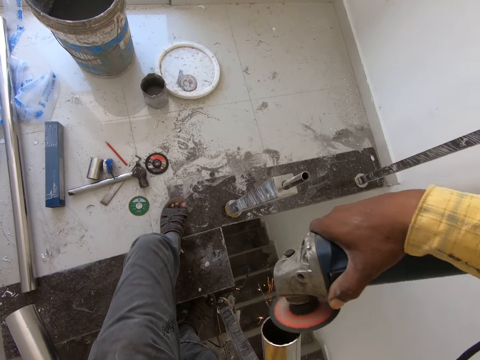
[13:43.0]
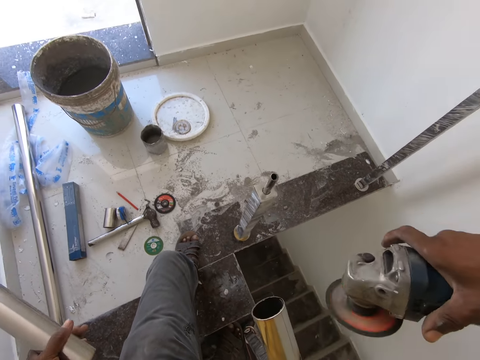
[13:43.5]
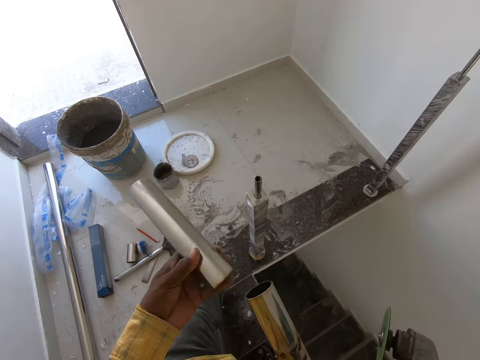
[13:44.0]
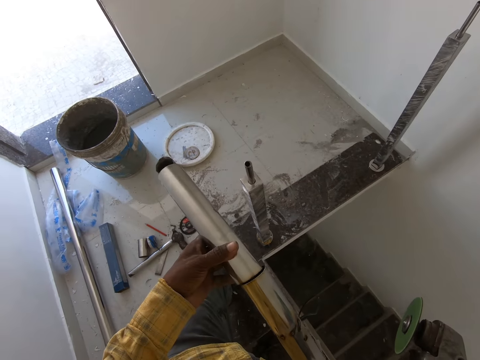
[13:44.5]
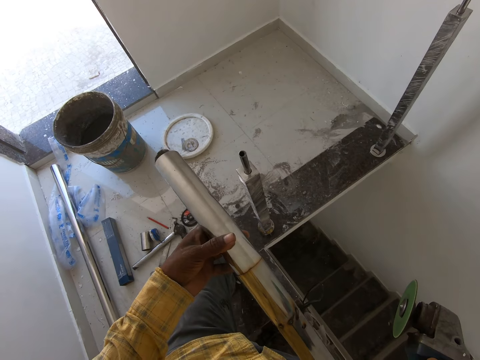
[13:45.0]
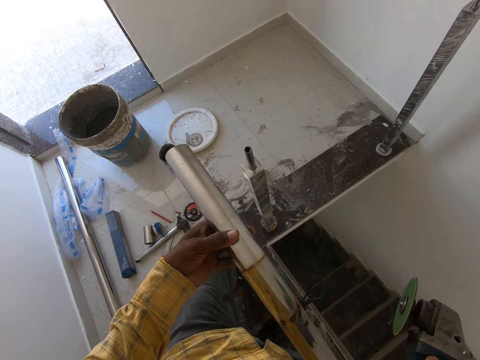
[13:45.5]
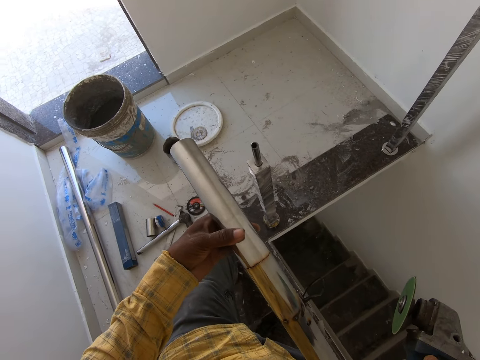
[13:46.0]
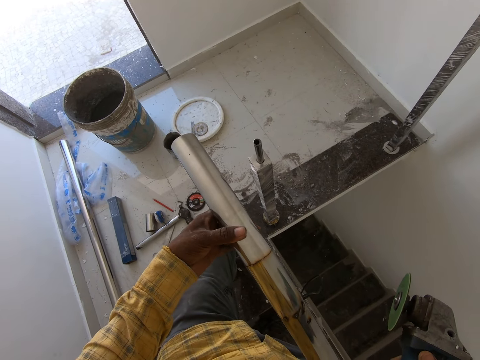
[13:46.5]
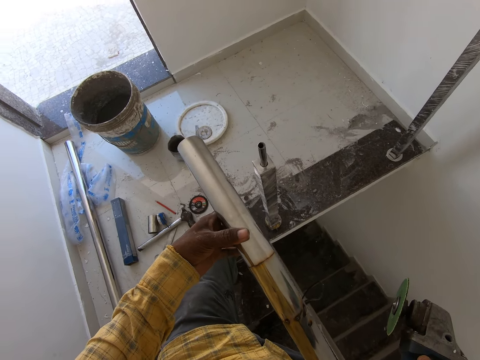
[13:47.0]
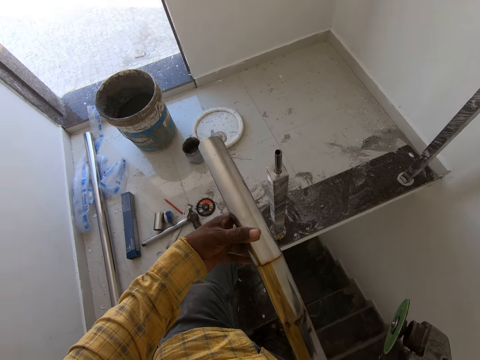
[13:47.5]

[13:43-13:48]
The camera wearer holds a grinding machine. They compare the two pieces of steel to each other. They hold a metal pipe and fit the metal pipe into the other metal pipe.
